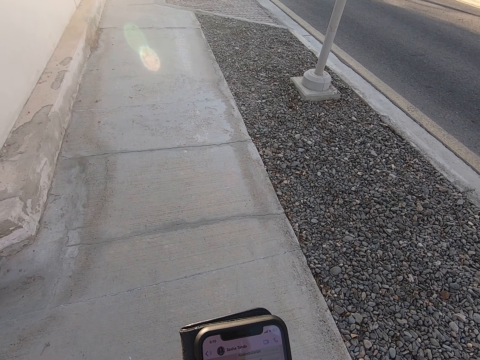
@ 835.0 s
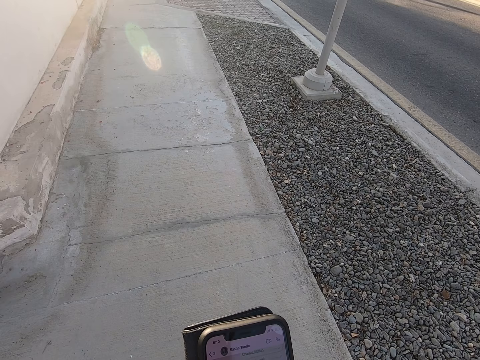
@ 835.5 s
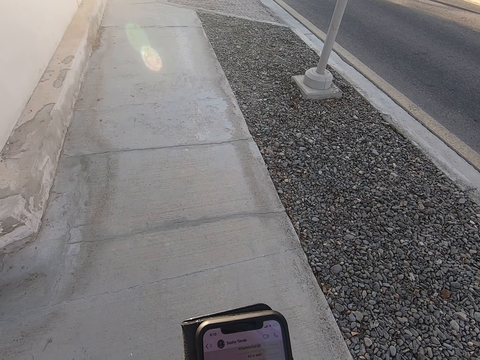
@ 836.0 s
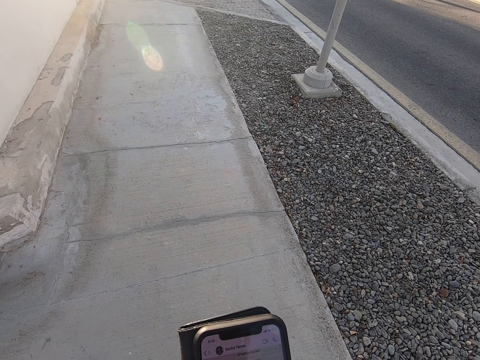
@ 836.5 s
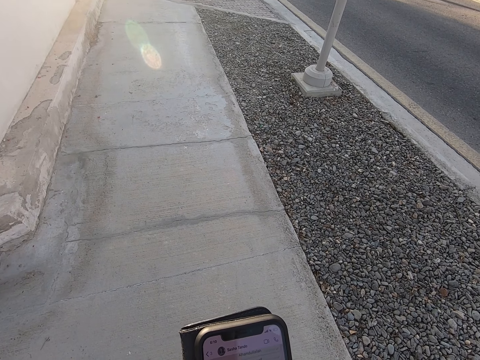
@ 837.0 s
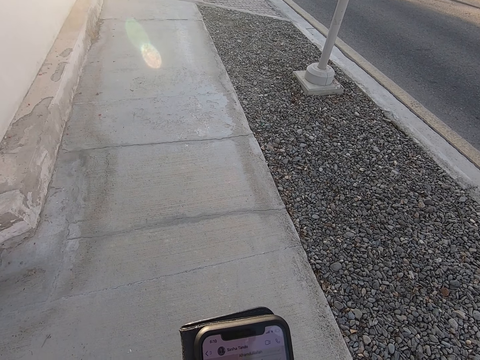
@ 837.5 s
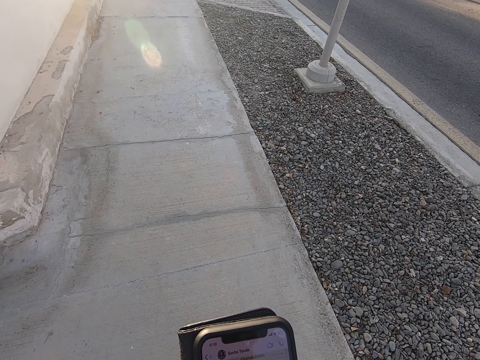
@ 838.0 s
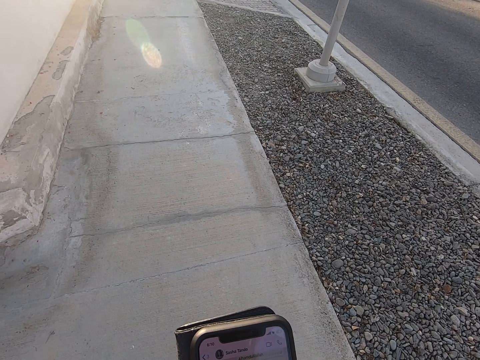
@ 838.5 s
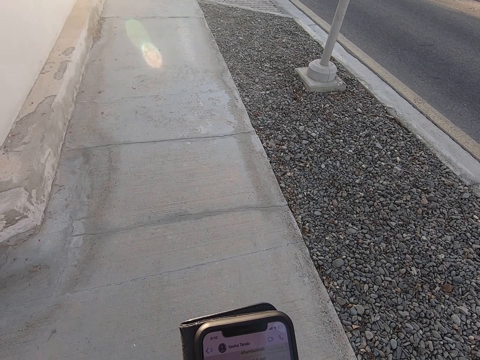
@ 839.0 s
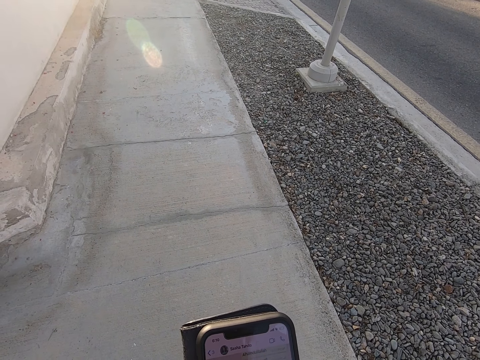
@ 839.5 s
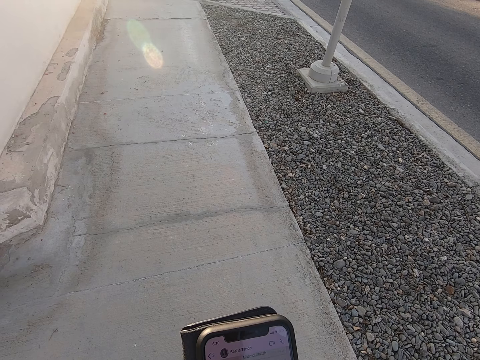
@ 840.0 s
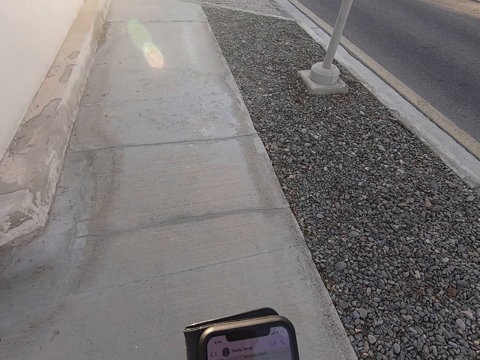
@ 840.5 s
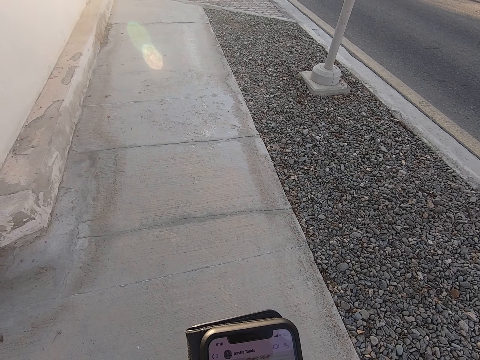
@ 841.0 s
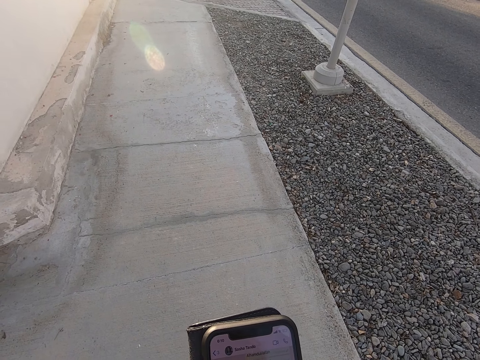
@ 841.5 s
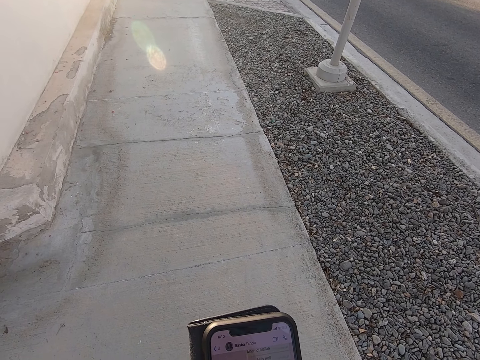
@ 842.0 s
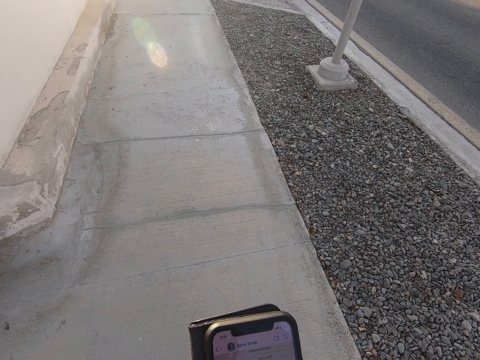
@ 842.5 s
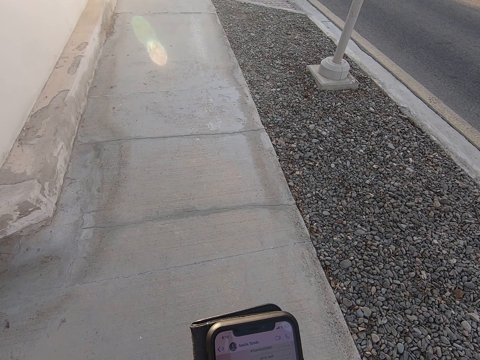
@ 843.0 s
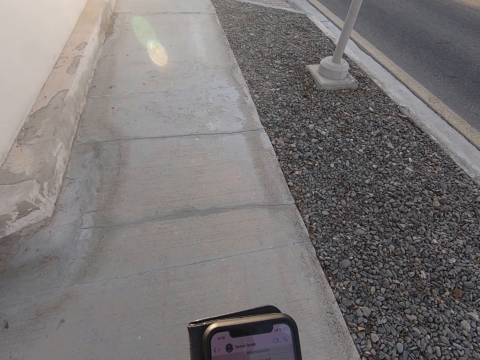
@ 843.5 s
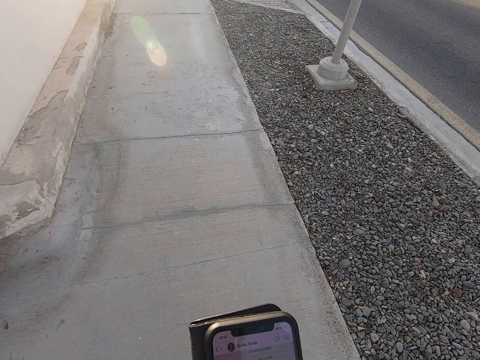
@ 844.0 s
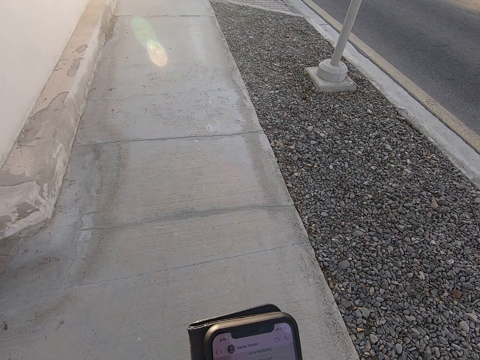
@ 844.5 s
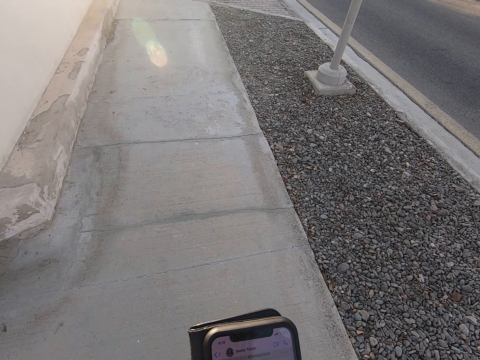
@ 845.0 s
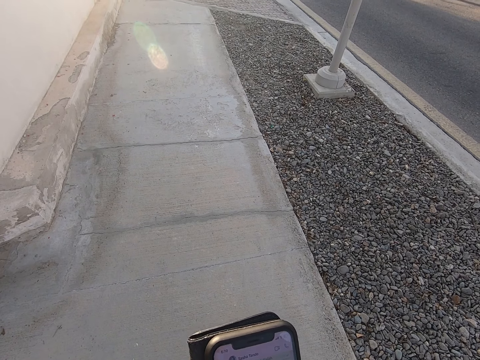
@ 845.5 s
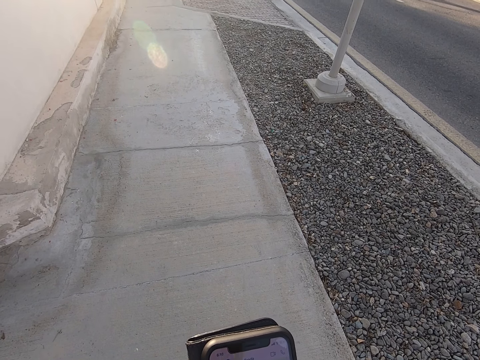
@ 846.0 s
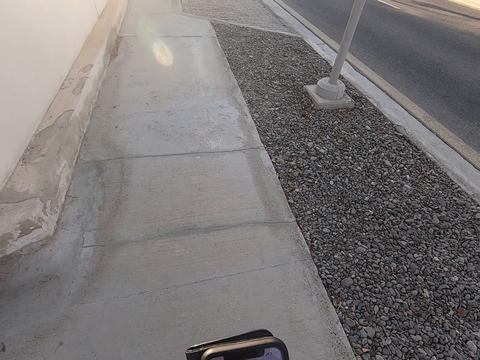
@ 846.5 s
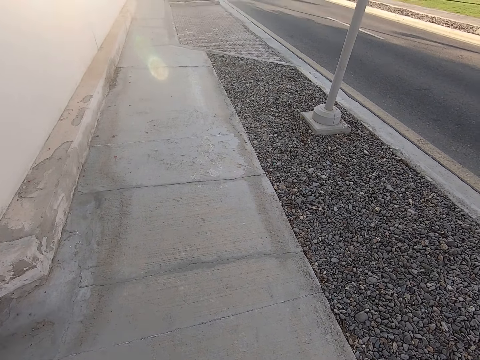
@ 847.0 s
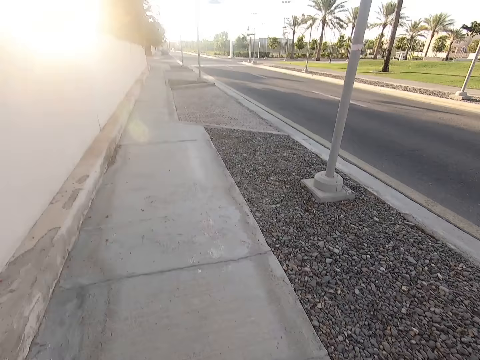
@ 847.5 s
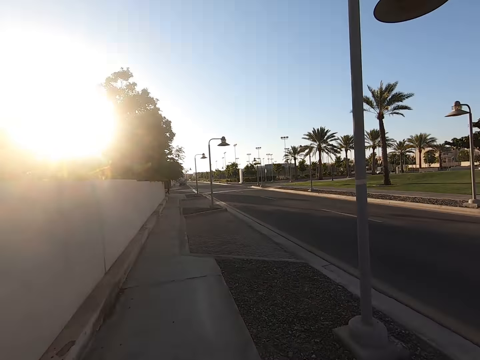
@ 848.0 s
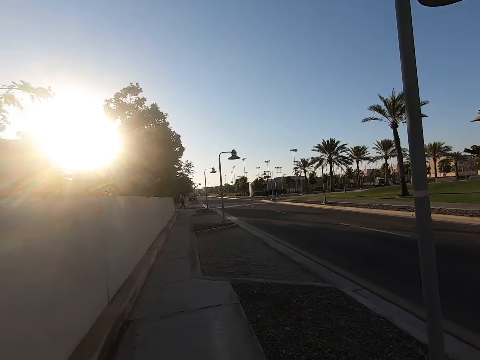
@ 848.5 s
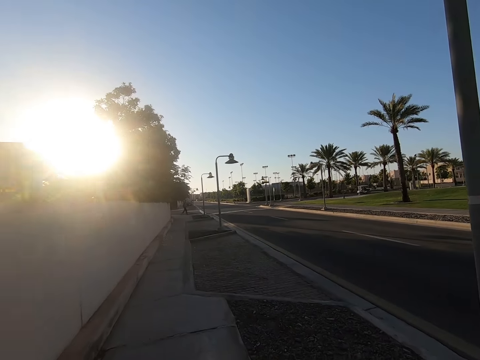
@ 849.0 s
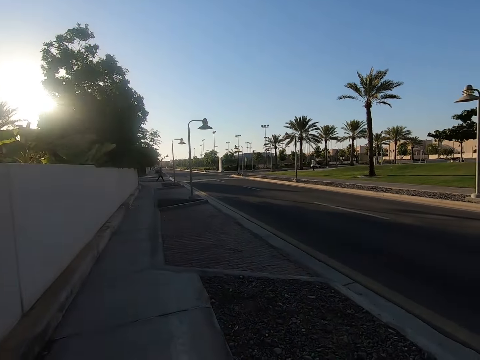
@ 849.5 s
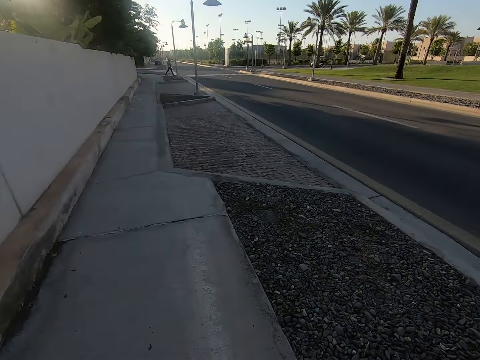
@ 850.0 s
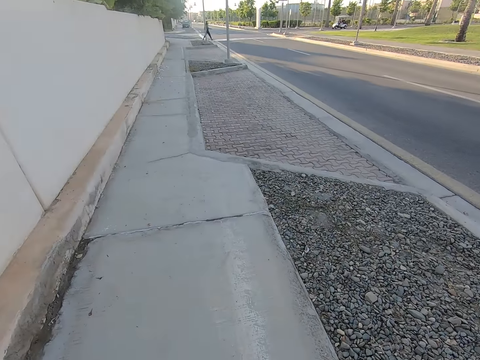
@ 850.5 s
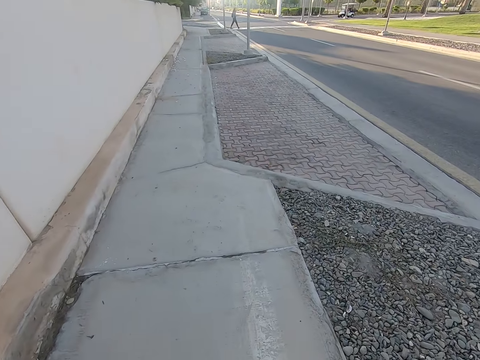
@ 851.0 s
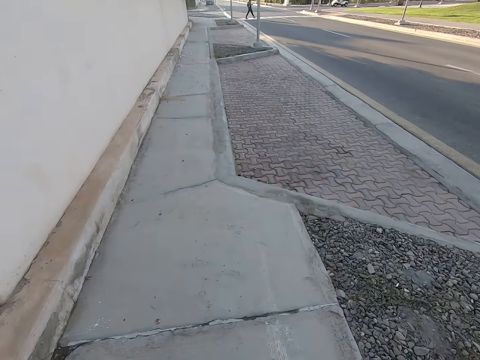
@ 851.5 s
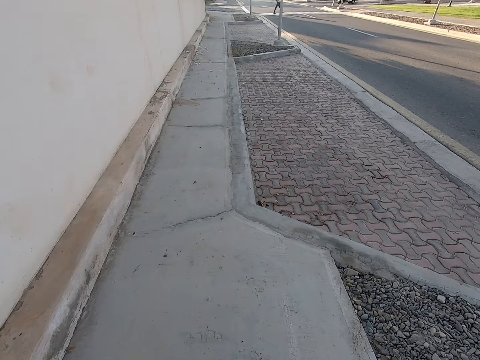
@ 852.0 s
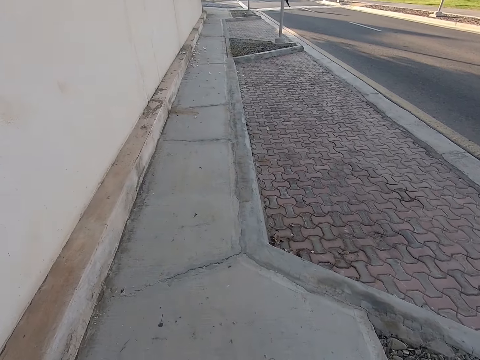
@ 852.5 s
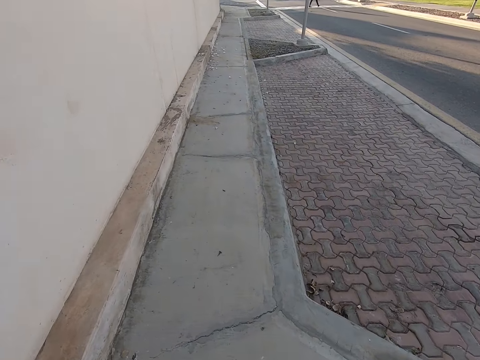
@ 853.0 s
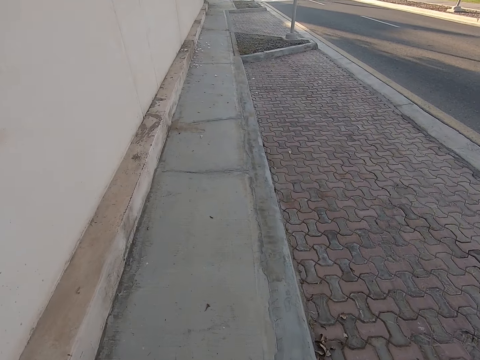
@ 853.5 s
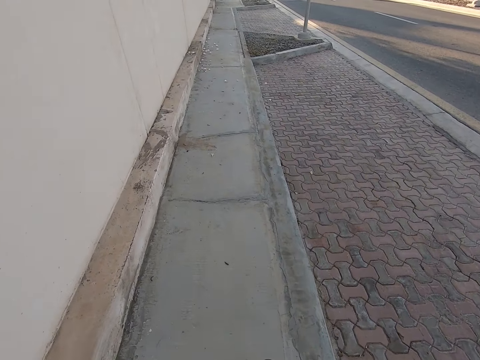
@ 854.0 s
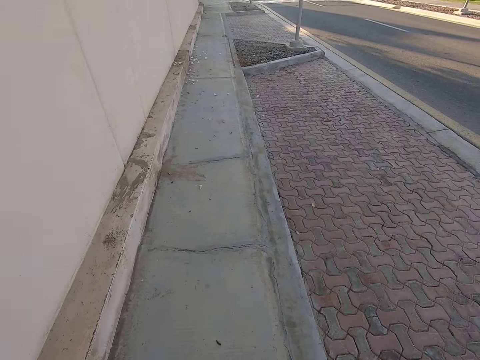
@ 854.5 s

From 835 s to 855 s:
The camera wearer scrolls the mobile phone with both hands. They walk on the pavement.

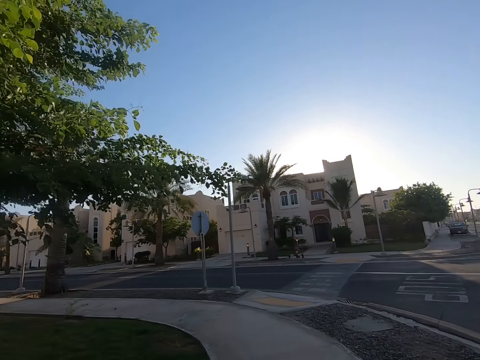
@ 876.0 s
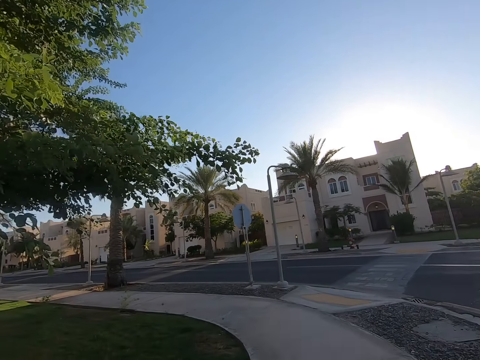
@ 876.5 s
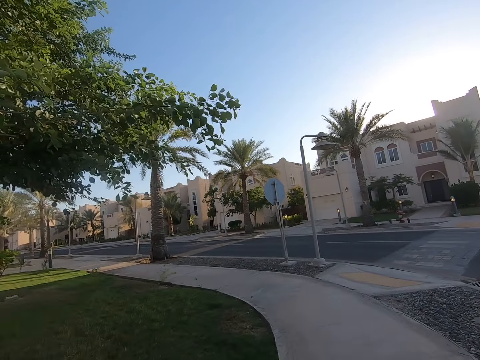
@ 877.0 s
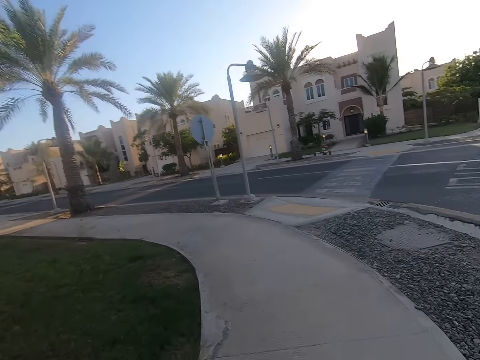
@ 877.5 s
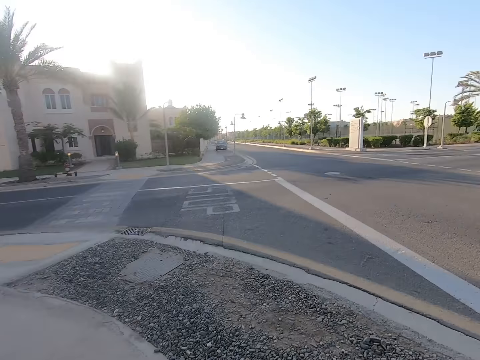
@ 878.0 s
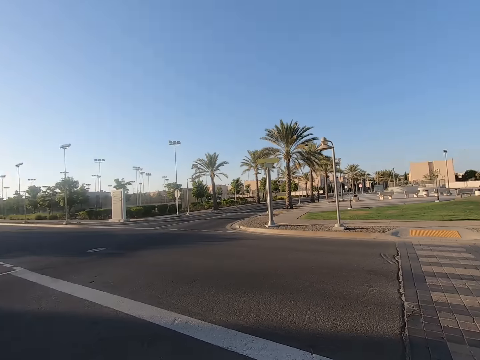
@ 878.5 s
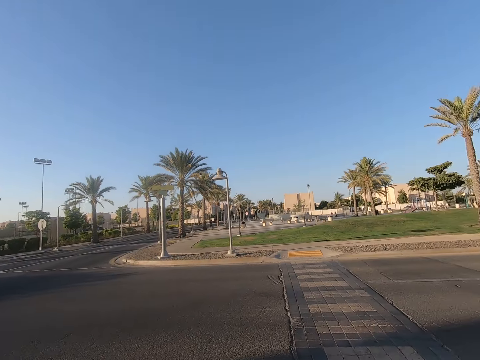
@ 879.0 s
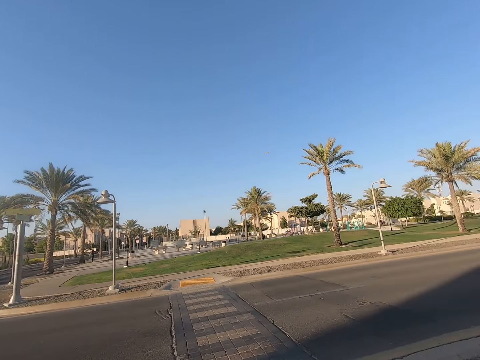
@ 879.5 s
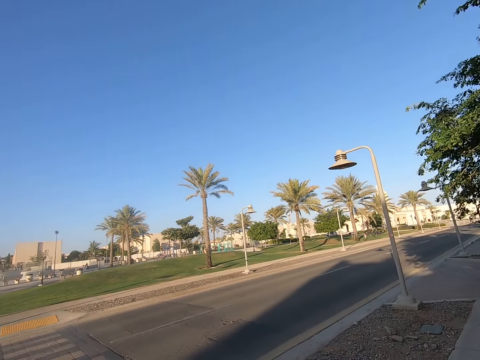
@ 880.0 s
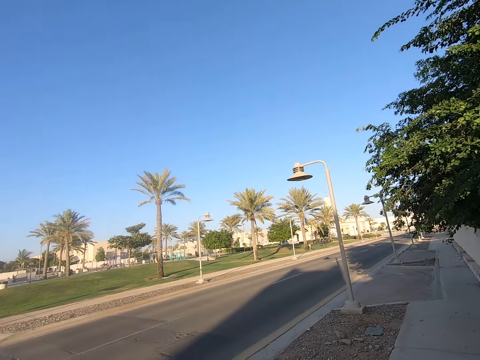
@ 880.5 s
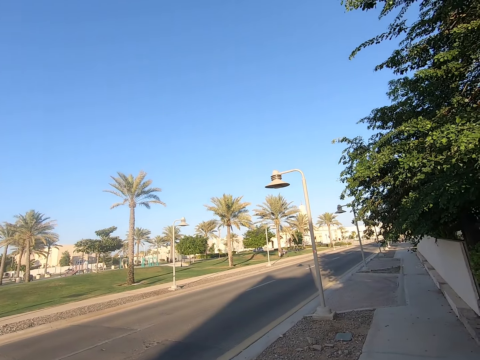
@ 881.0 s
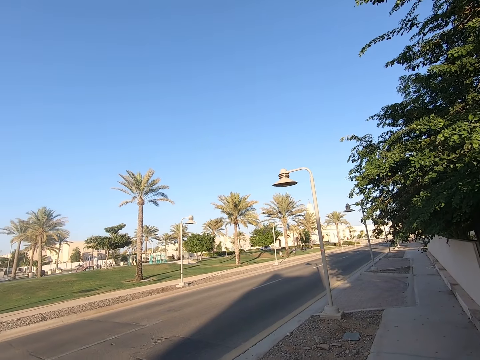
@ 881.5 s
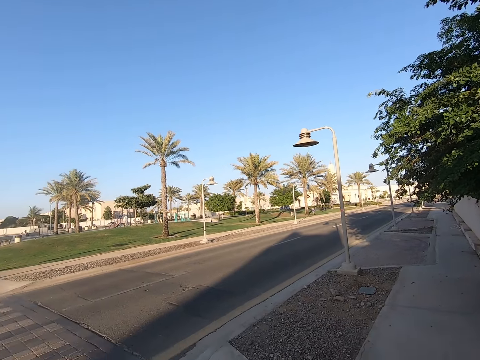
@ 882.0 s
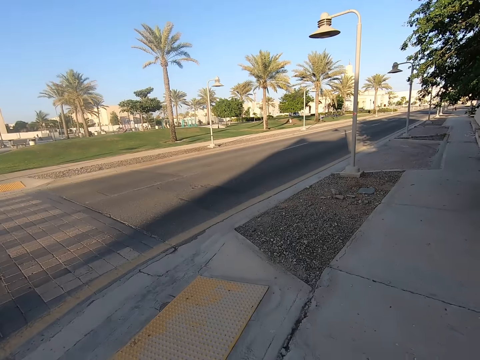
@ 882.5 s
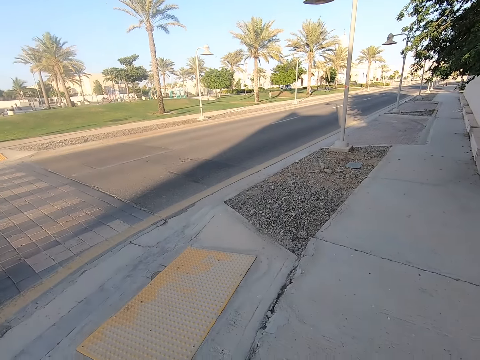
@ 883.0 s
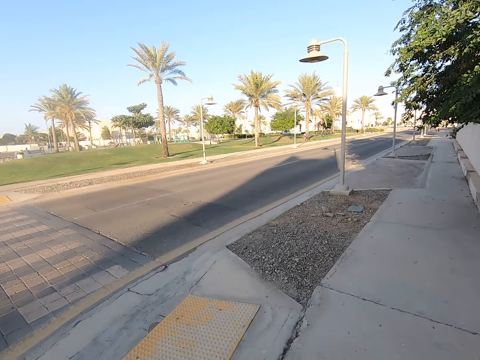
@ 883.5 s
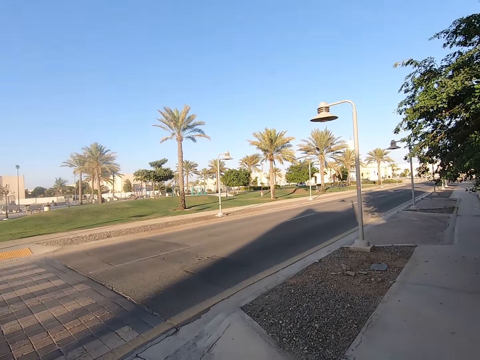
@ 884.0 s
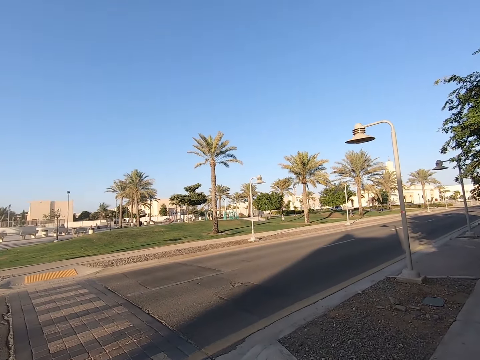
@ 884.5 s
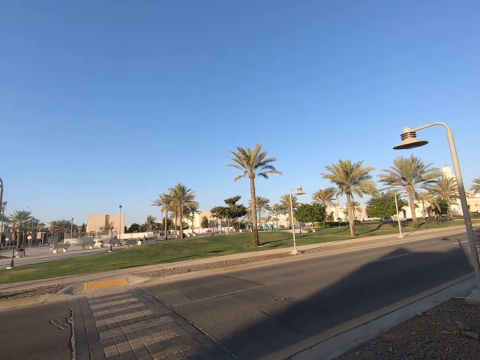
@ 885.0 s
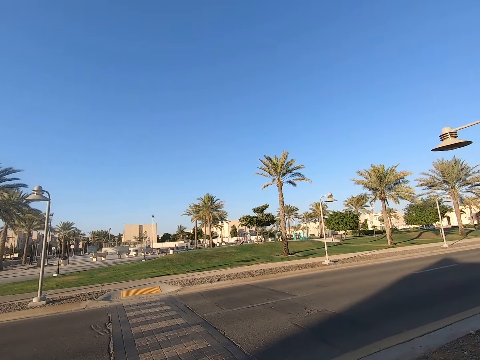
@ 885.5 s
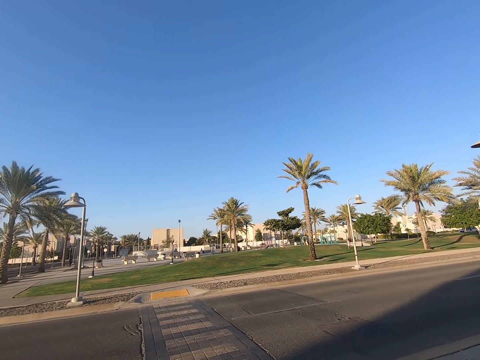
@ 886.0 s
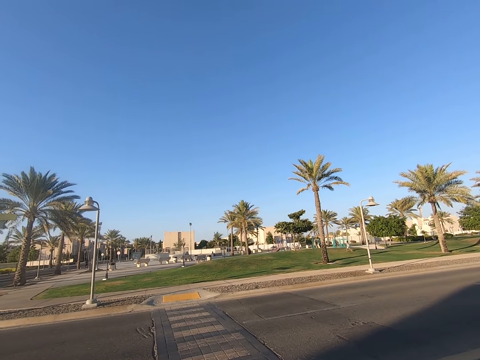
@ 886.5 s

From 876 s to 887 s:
The camera wearer looks at both sides of the road.
